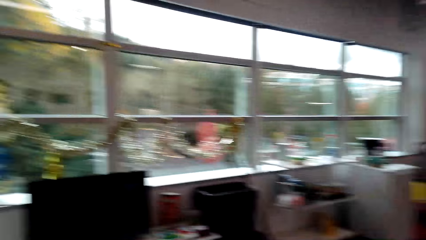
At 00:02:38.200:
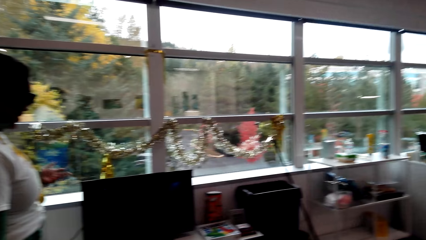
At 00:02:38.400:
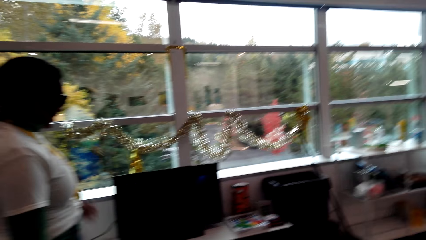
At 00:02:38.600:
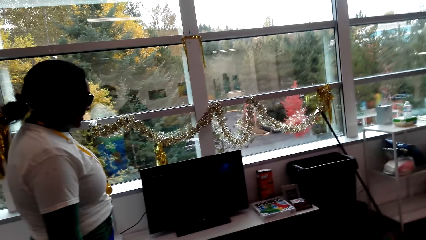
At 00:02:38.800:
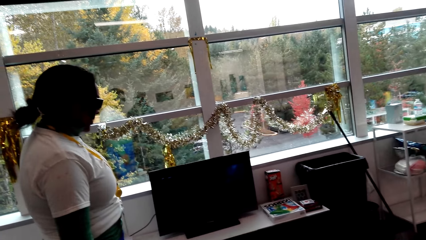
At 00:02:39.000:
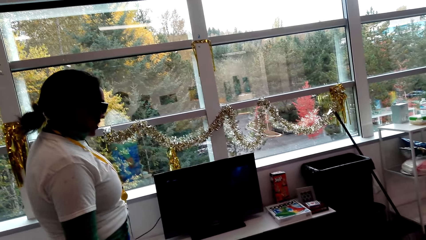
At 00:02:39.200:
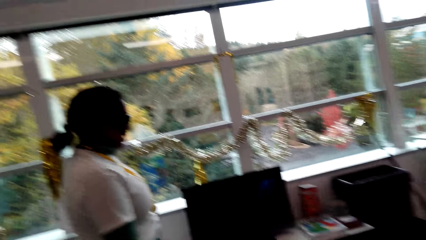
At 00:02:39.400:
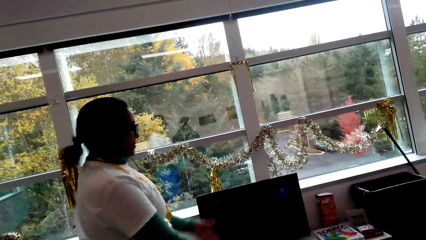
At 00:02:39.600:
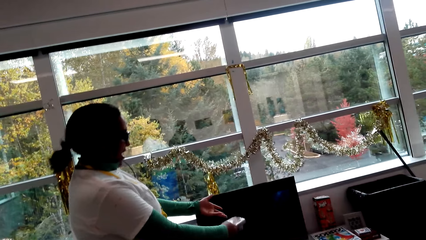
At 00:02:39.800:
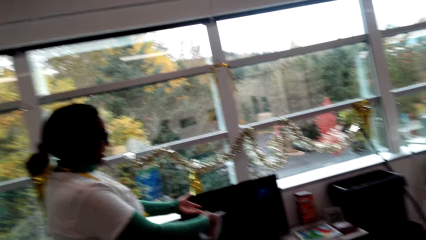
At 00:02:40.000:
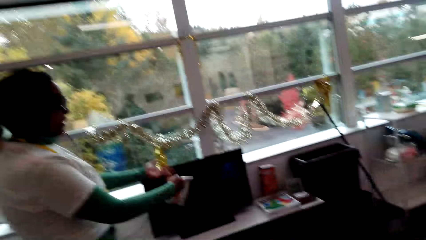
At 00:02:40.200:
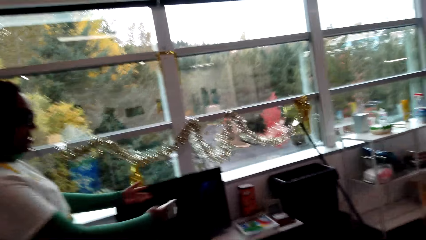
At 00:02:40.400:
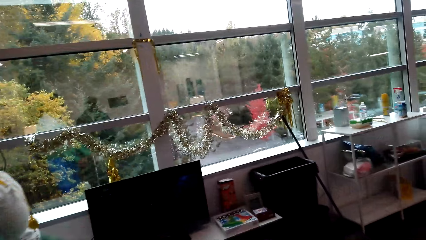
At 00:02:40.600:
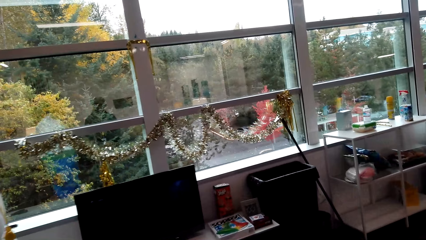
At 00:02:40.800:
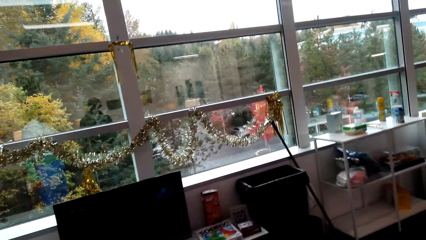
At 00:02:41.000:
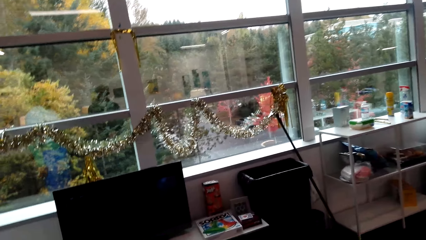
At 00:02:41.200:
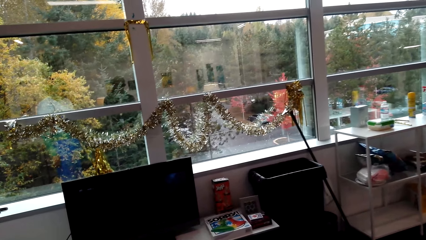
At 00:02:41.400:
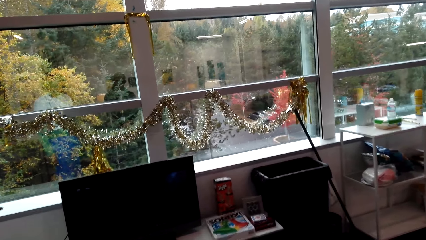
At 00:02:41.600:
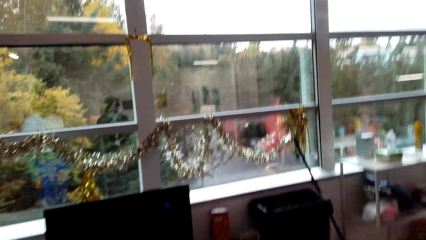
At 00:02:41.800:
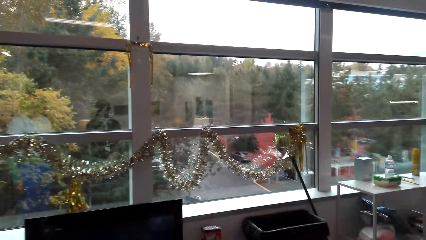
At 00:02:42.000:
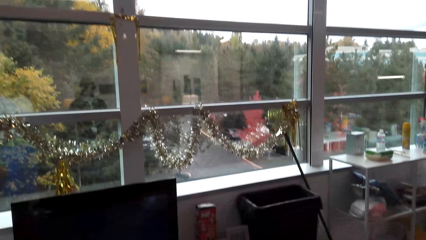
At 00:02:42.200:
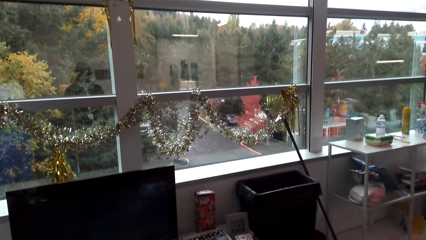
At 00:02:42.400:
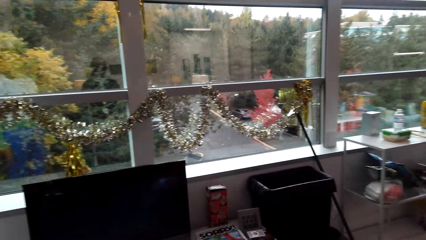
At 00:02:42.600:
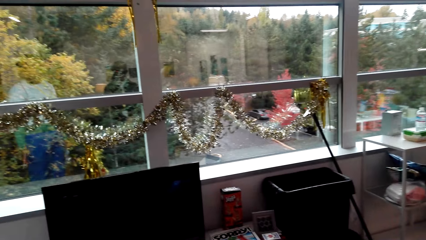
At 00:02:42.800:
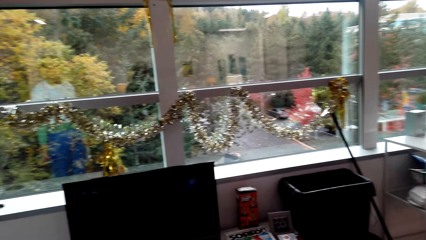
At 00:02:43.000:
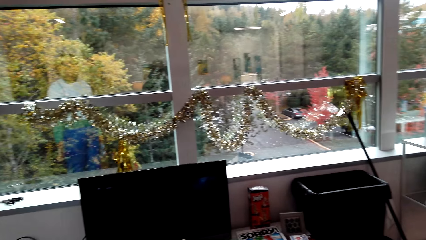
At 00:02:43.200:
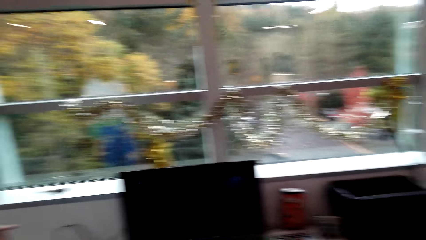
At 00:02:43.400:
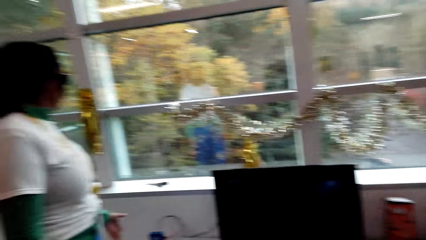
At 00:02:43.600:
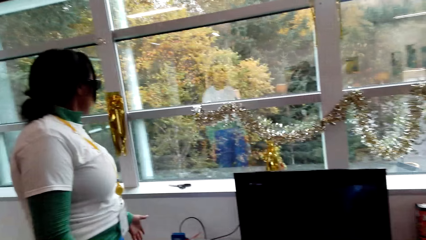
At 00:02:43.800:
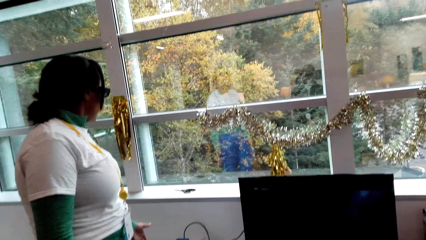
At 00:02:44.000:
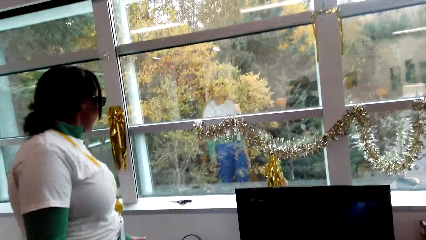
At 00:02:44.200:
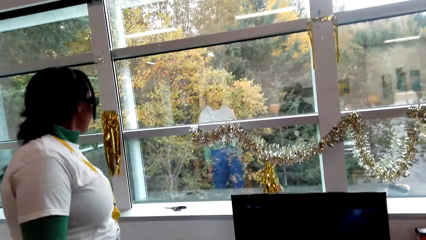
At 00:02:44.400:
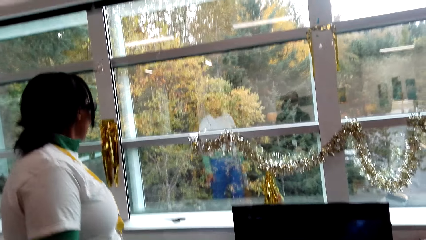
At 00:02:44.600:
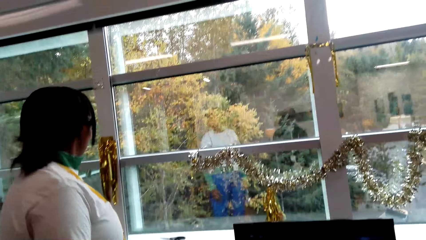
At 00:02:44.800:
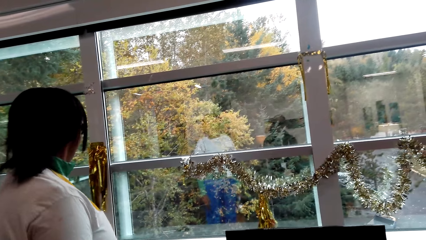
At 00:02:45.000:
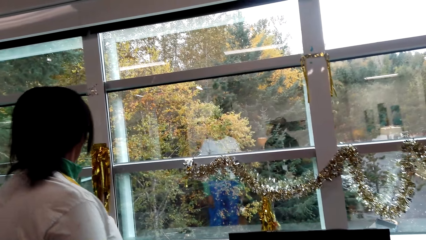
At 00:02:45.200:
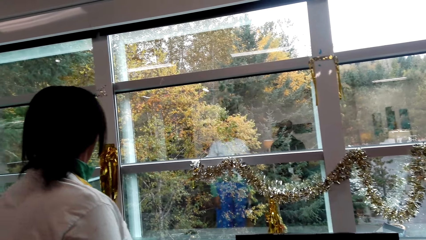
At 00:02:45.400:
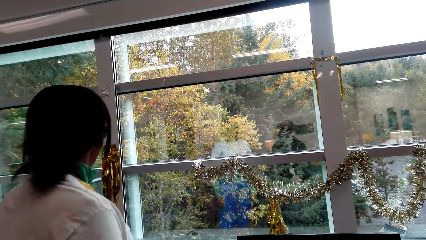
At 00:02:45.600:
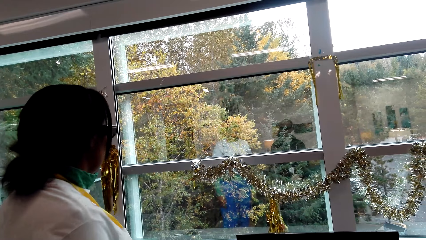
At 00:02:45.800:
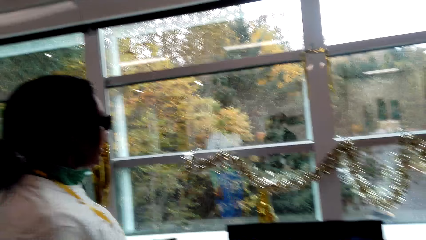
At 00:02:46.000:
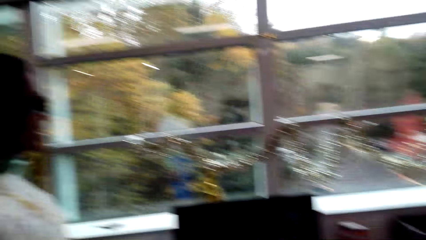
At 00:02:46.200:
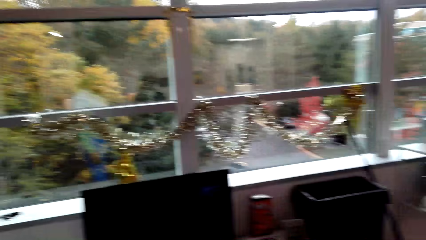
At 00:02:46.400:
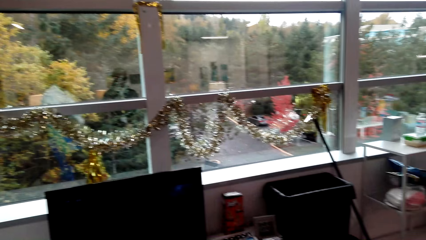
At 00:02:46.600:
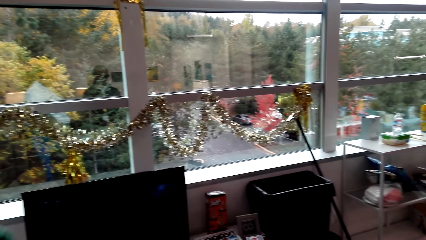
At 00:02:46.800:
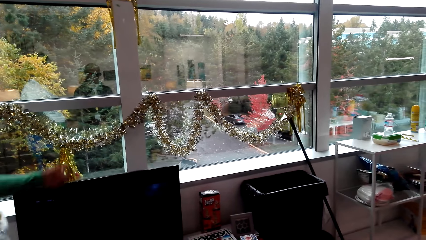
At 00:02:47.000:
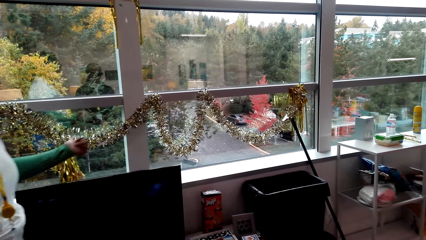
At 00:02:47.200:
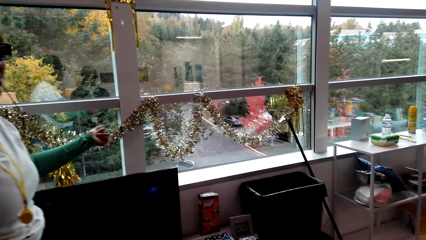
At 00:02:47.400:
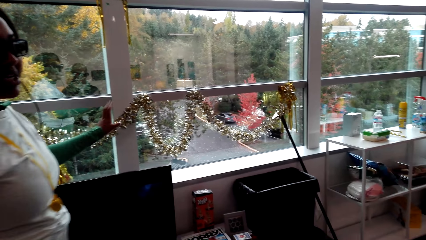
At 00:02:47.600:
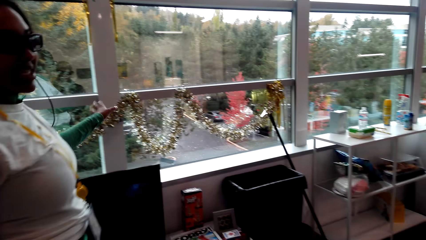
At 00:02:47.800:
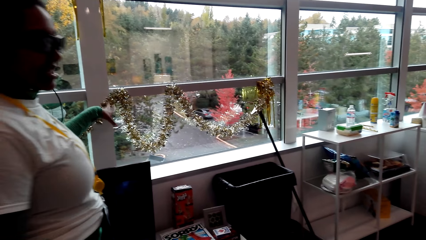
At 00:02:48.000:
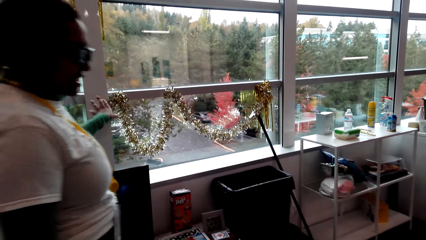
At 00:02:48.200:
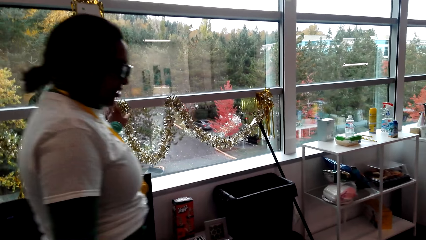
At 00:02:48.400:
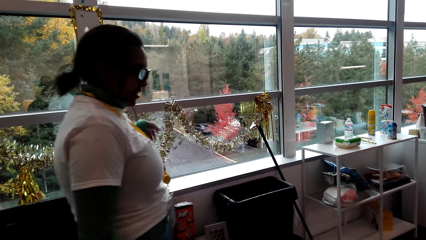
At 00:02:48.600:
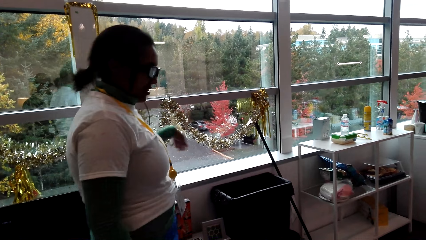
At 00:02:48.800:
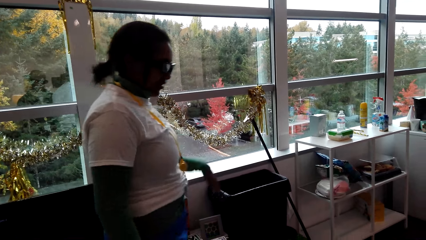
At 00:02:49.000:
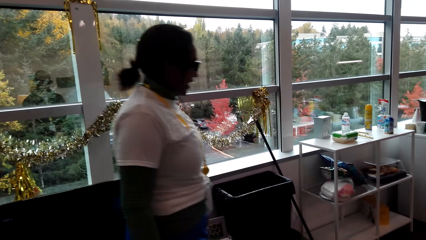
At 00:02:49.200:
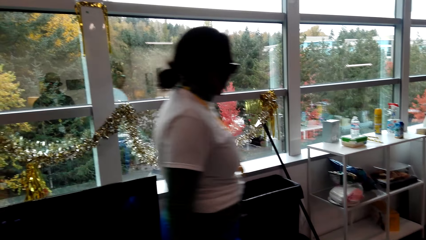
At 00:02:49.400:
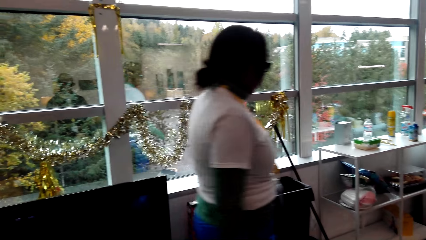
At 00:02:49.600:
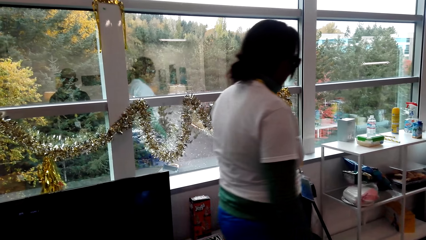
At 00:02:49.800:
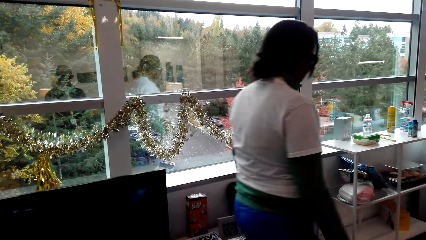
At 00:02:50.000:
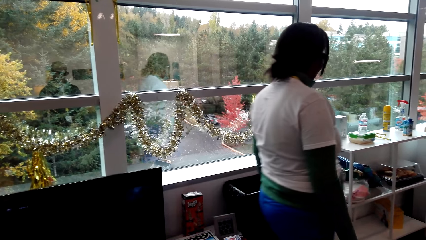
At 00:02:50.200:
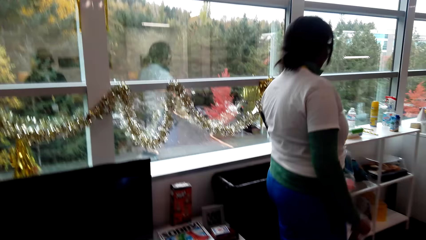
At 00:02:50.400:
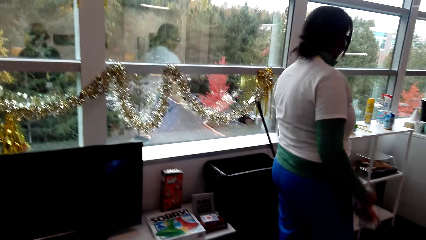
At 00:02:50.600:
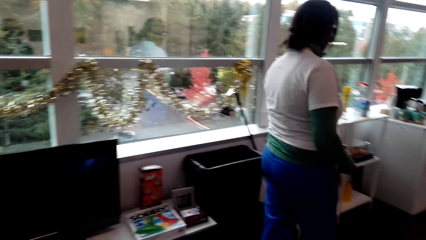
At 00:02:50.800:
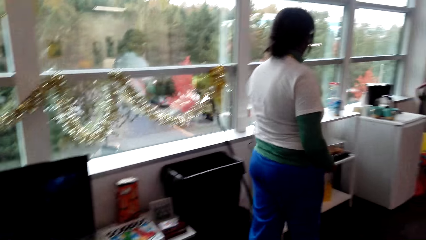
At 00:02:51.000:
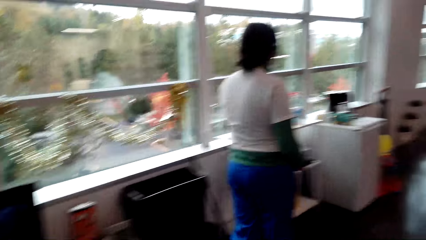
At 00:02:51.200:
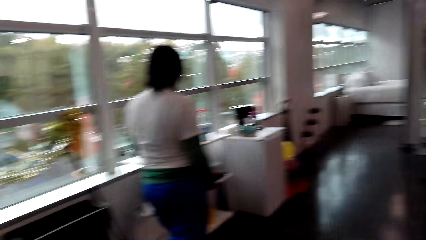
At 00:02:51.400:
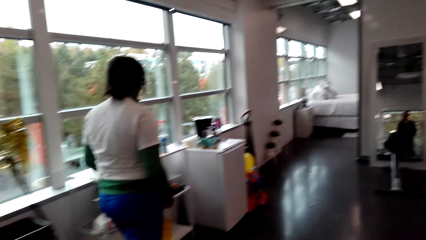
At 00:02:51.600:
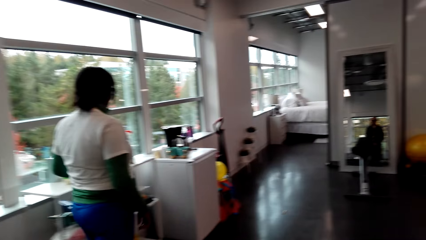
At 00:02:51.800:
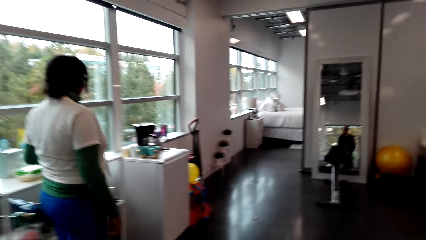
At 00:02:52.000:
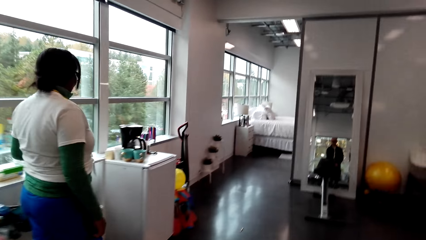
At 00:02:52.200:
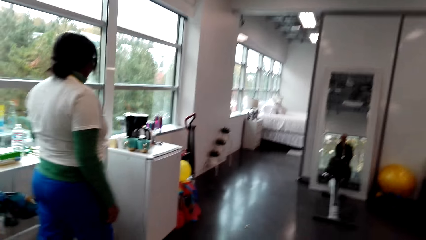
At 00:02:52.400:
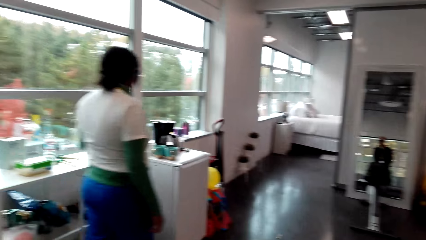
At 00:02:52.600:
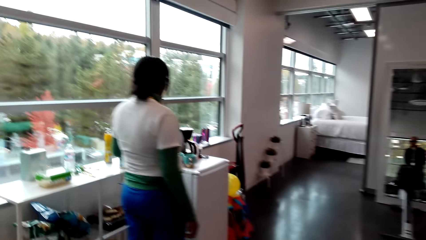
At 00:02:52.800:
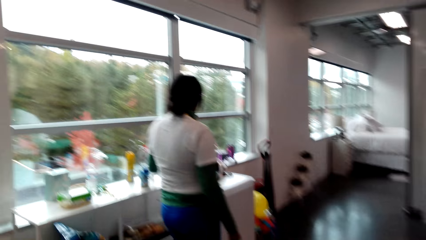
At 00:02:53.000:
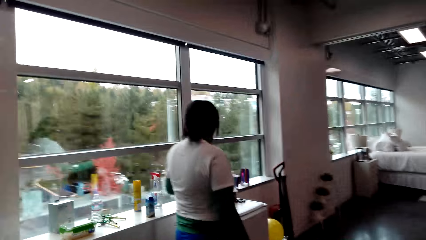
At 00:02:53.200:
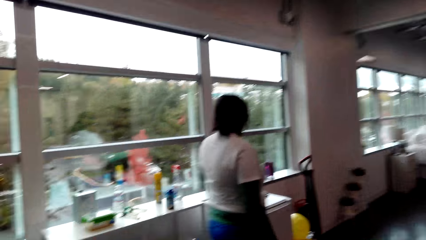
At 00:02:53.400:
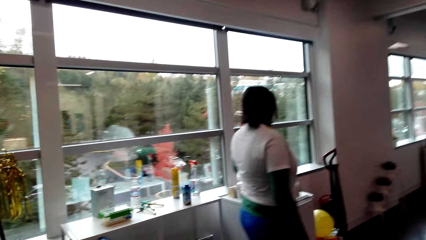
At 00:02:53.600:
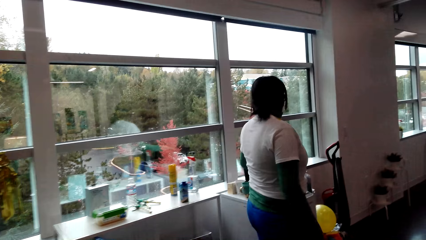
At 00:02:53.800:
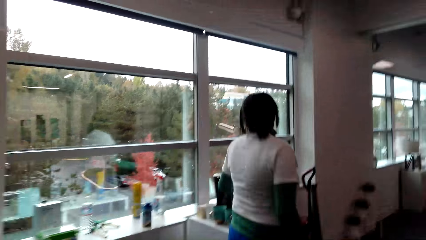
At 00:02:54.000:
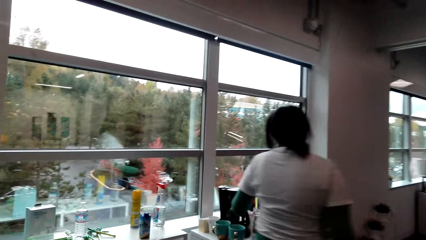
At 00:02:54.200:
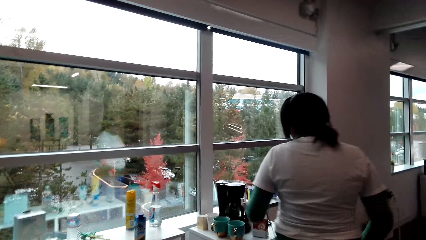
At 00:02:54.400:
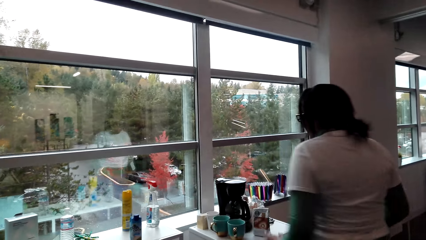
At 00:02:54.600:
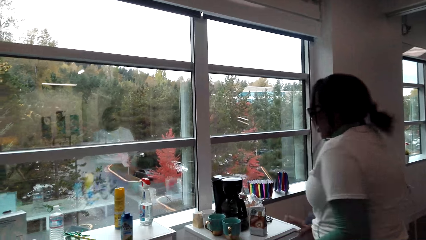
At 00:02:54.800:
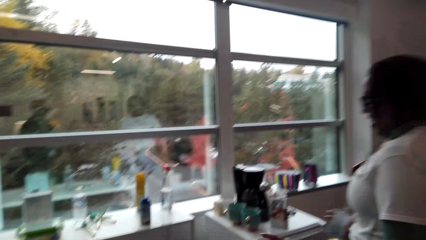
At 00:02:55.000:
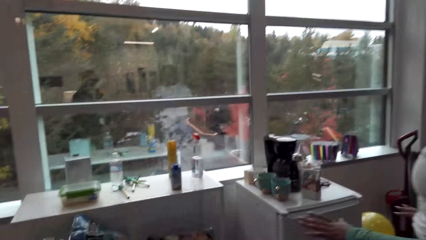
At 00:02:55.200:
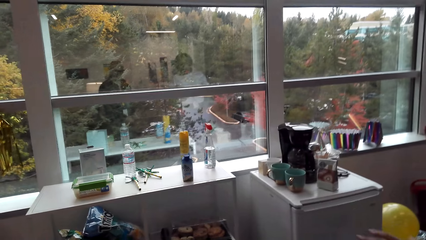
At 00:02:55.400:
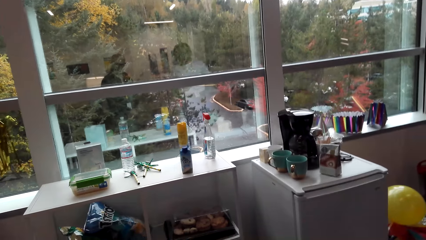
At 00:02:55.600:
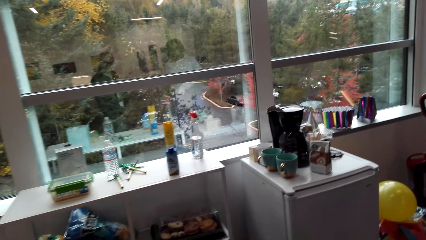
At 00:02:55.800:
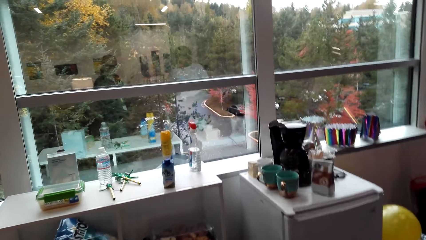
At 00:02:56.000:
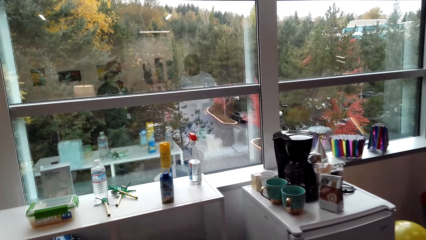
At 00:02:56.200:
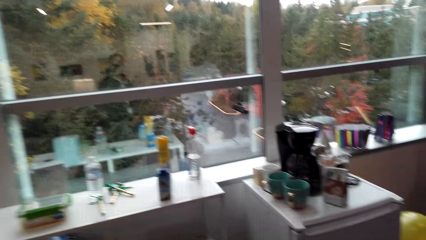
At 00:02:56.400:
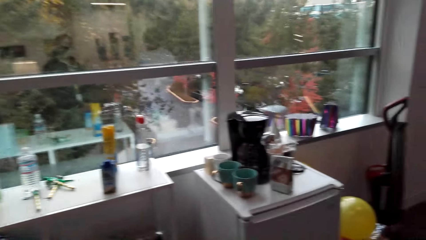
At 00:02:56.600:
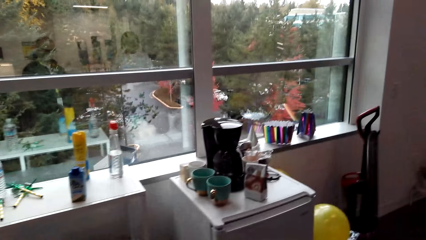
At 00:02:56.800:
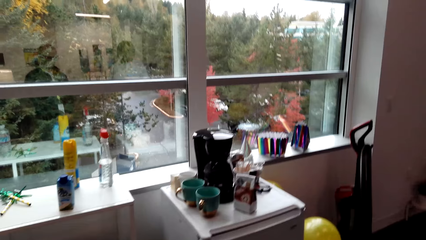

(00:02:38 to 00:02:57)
A person shows the camera wearer the entertainment stand. The person shows the camera wearer around the living room. The camera wearer walks towards the kitchen area. They look at the kitchen area.
